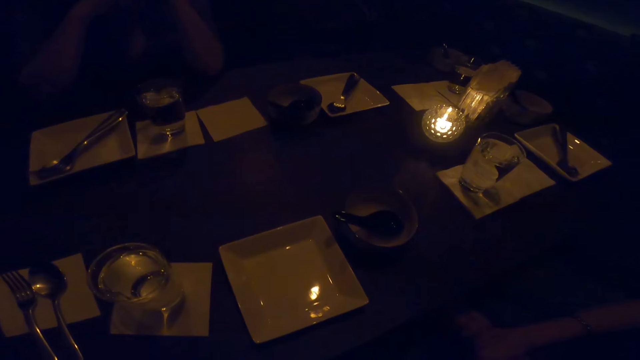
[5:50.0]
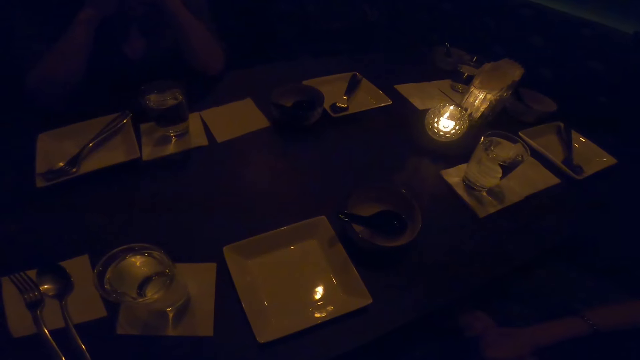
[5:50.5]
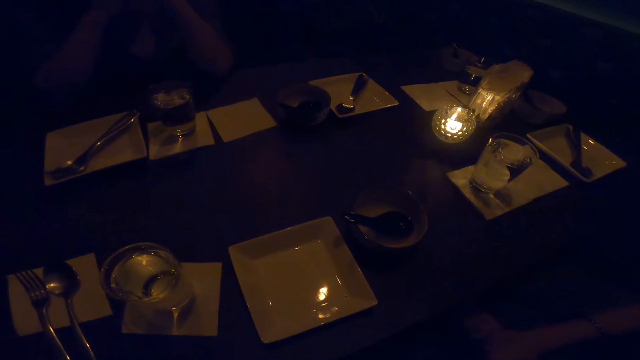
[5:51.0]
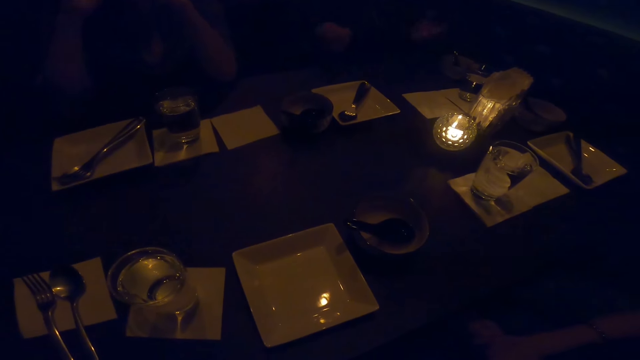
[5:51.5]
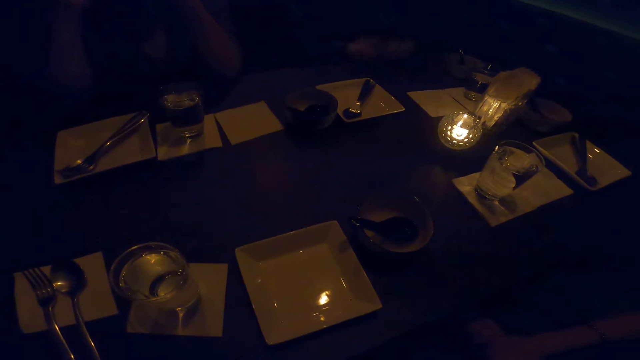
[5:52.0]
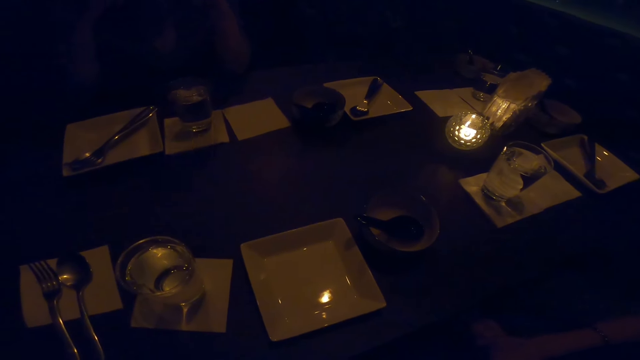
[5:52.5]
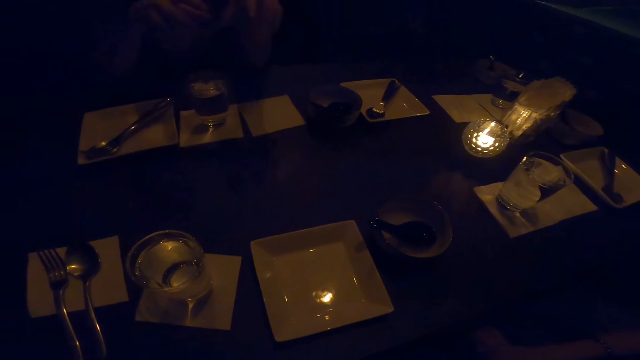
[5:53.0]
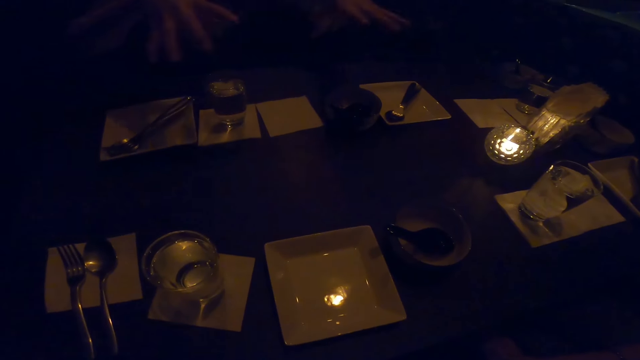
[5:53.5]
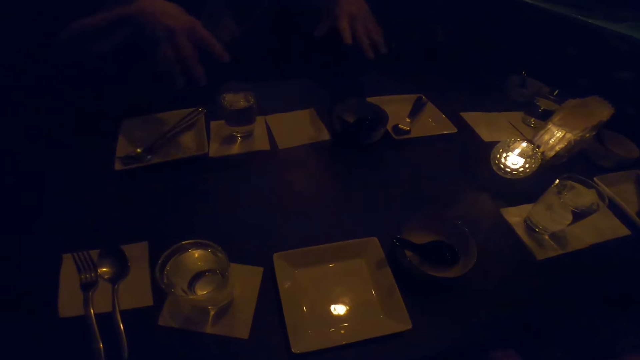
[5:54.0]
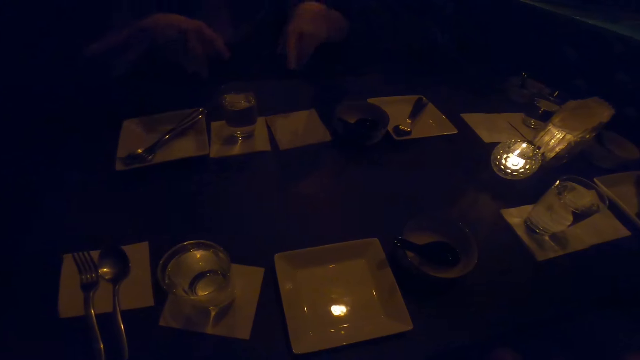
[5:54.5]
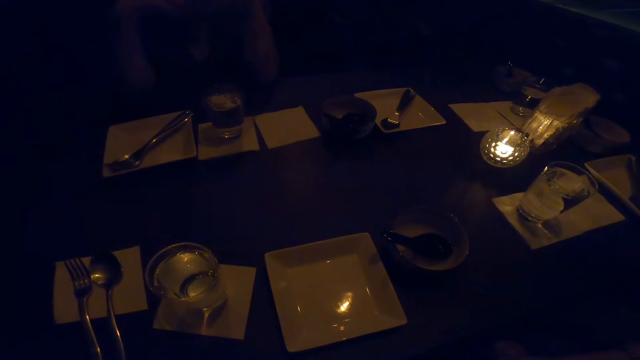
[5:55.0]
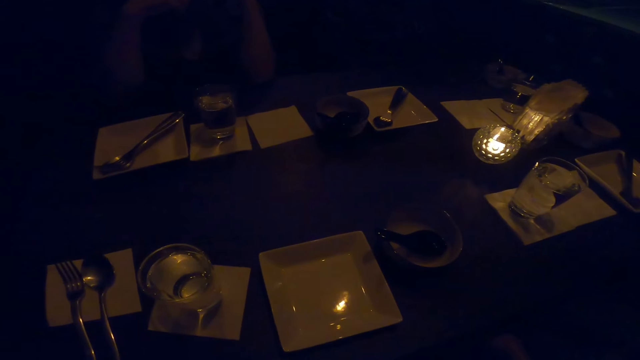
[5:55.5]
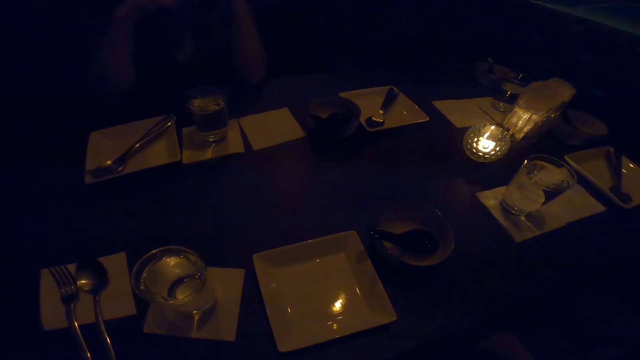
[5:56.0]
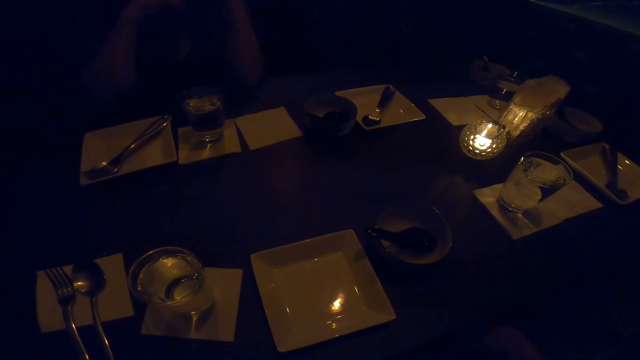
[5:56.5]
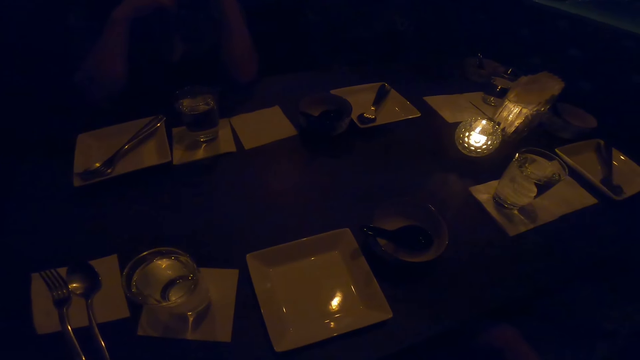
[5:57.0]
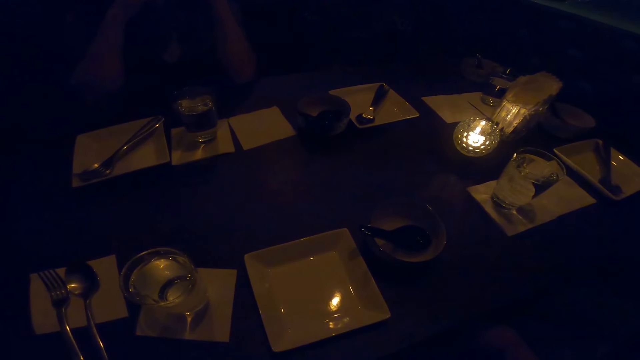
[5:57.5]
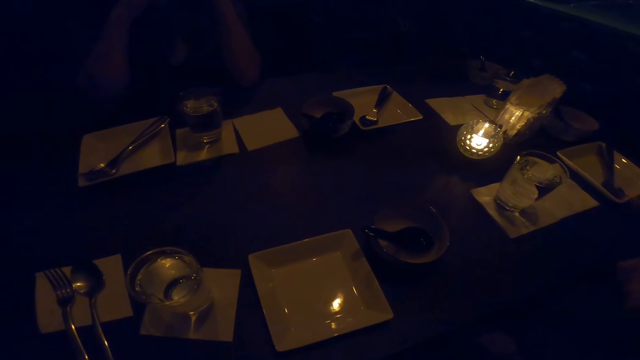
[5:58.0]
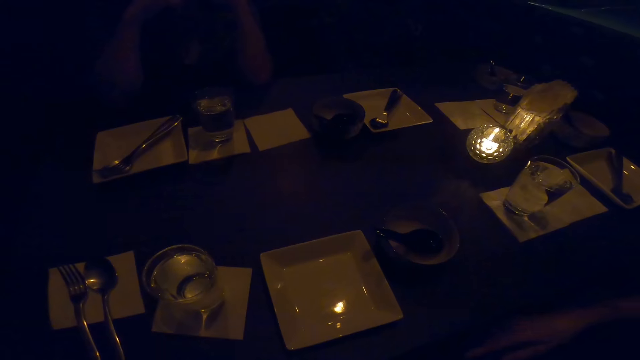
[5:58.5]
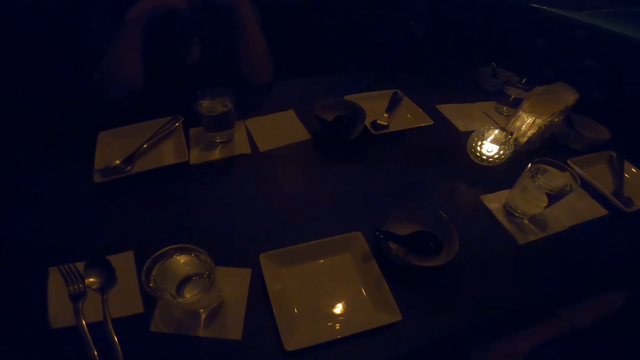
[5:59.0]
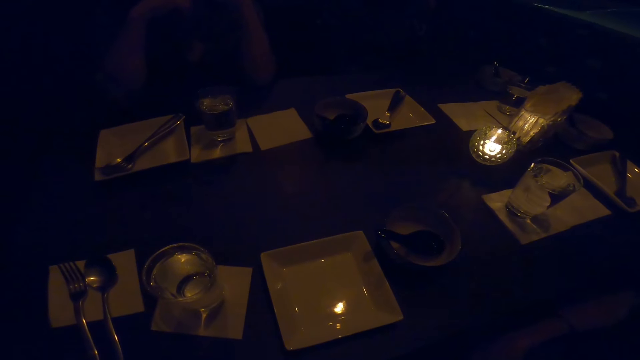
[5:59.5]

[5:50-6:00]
The camera wearer looks at the table. A woman asks a question. A man makes a gesture. The man moves hands. Another man moves hands. The camera wearer looks at the table.

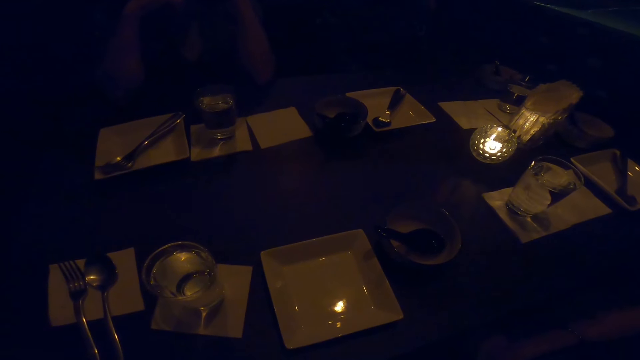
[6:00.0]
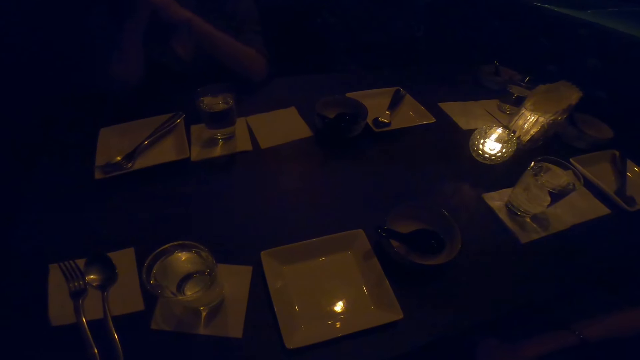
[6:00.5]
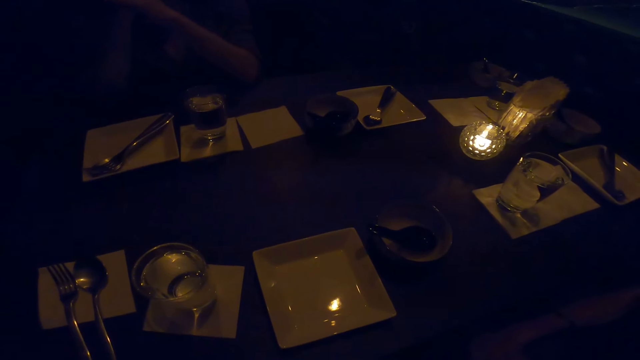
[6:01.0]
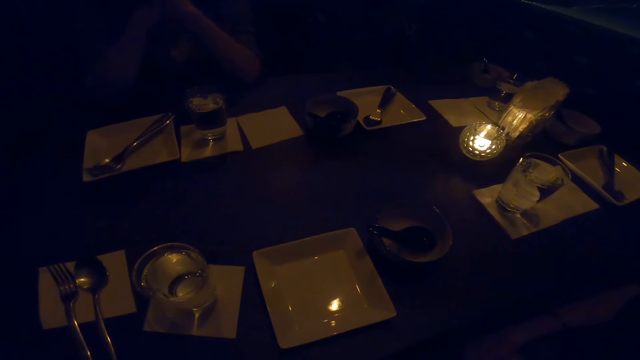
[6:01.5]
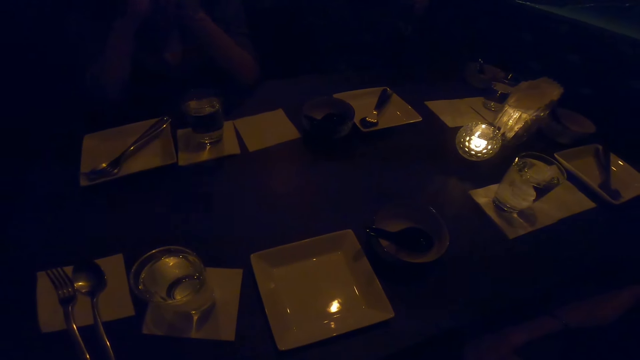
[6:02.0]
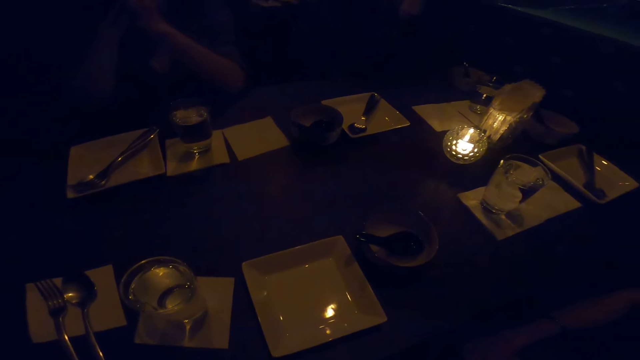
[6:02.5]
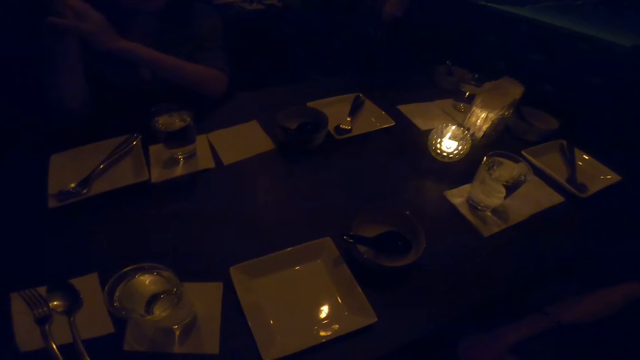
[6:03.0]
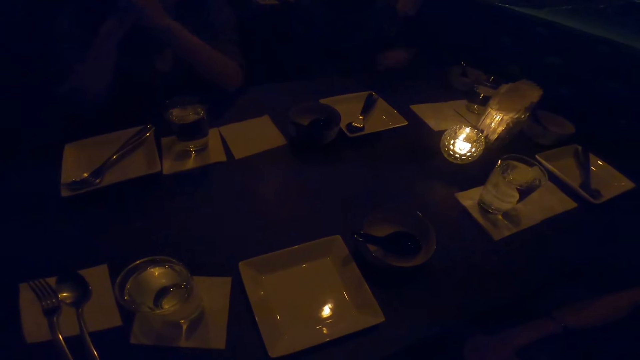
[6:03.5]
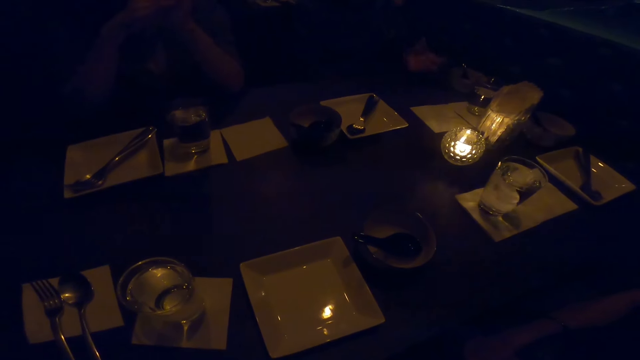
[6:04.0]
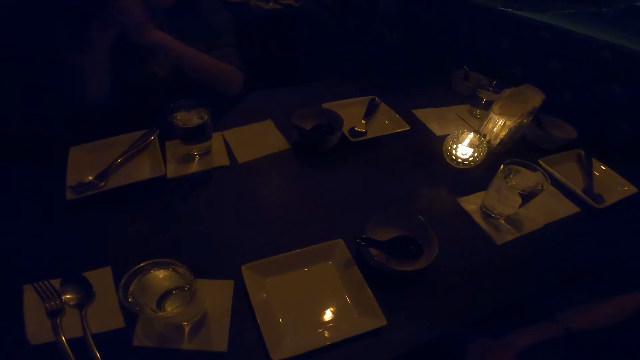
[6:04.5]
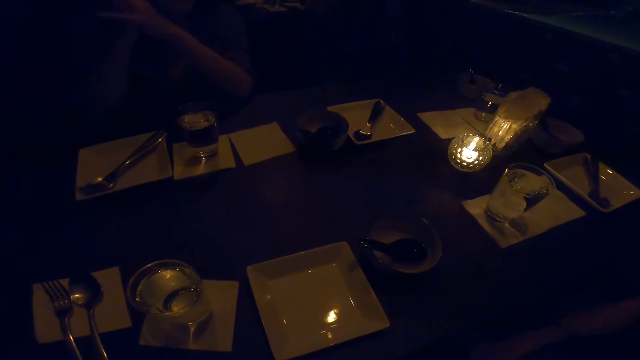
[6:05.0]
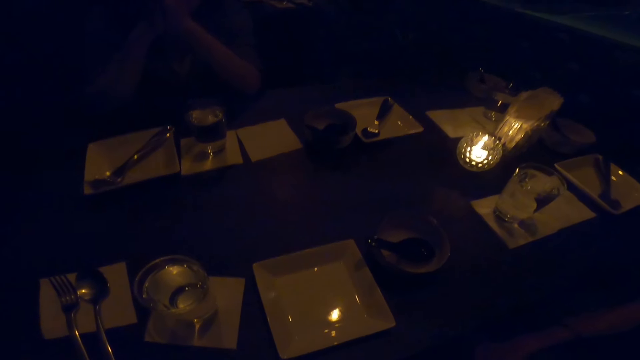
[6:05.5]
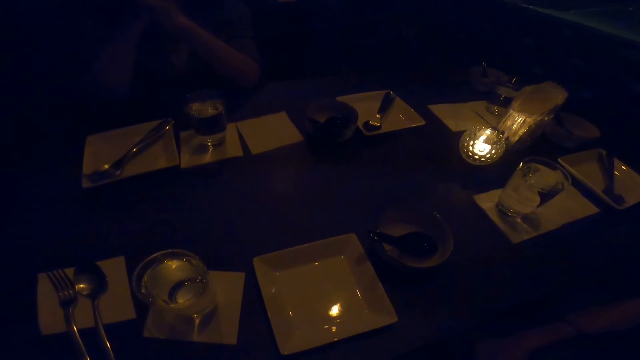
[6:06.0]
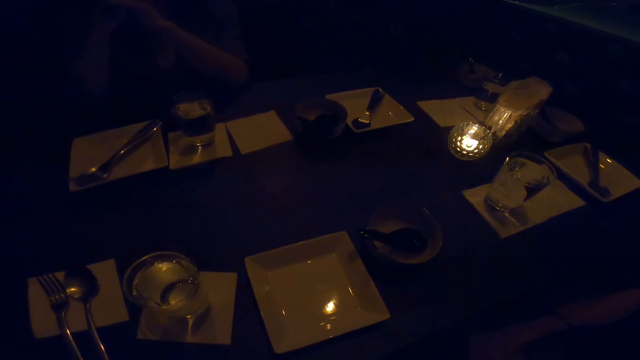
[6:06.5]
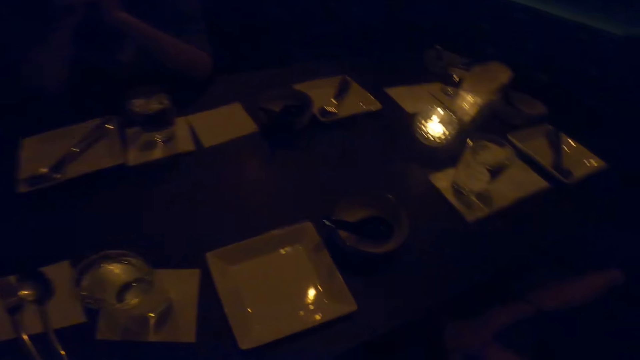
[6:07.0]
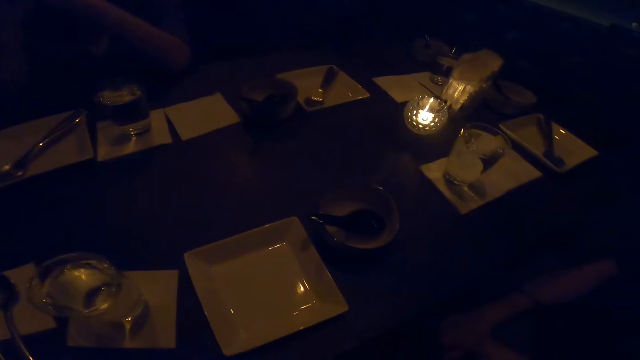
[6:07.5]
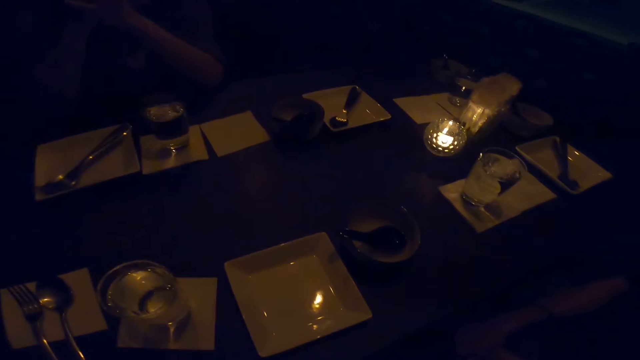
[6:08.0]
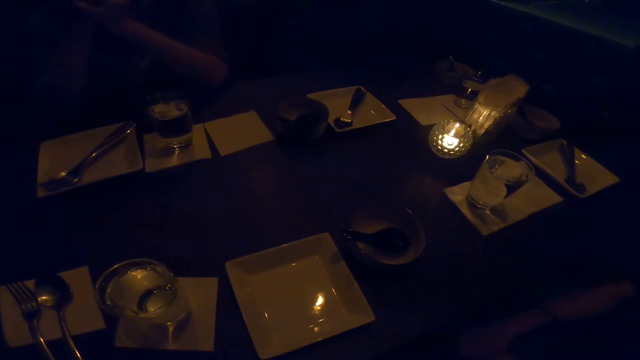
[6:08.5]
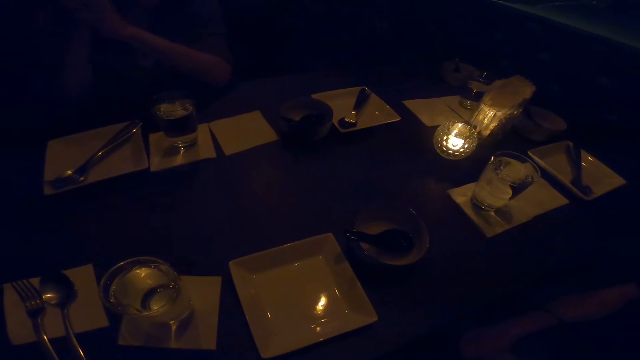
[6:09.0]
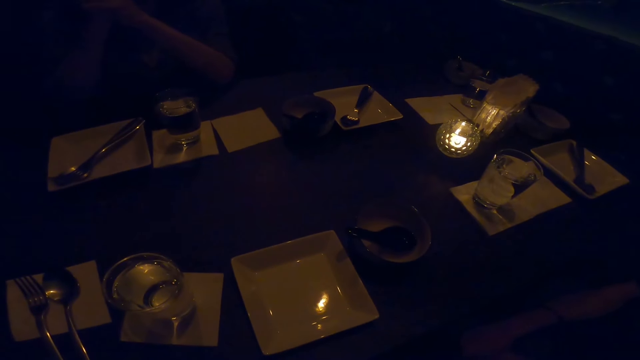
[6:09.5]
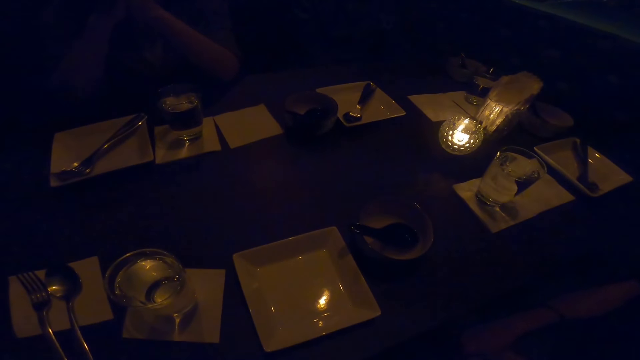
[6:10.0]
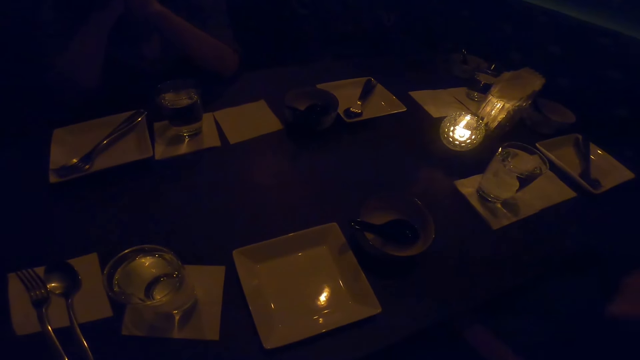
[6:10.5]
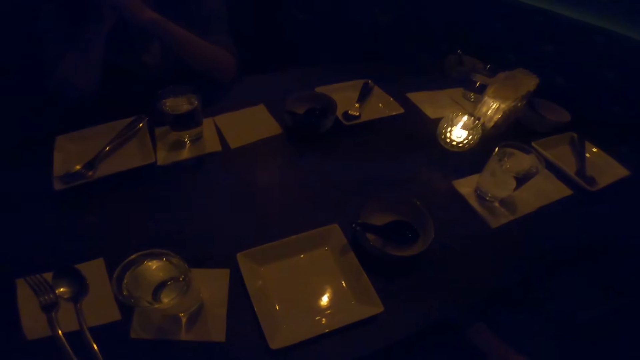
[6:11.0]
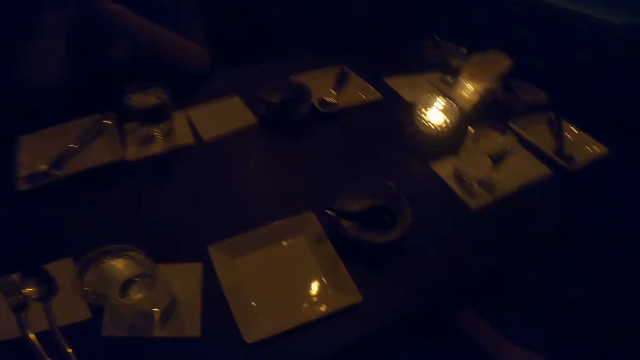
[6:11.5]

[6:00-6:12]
A woman converses with a man. The man moves hands.
